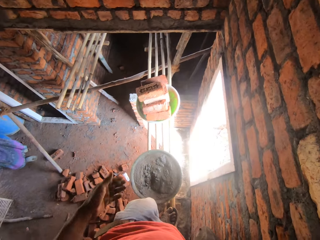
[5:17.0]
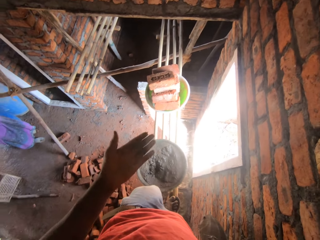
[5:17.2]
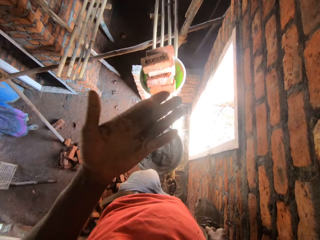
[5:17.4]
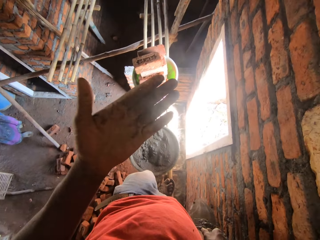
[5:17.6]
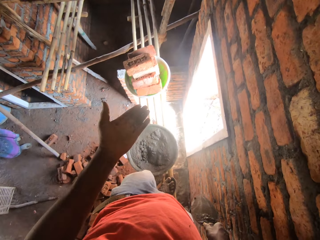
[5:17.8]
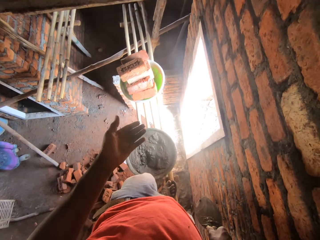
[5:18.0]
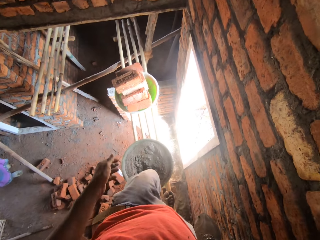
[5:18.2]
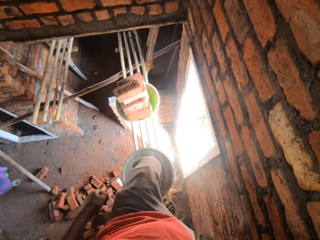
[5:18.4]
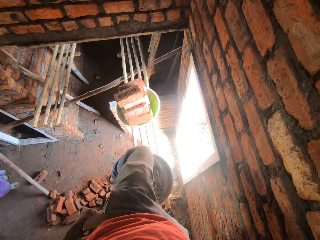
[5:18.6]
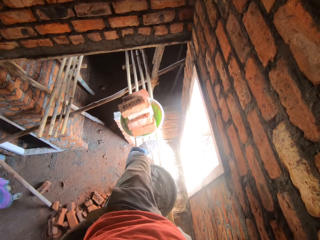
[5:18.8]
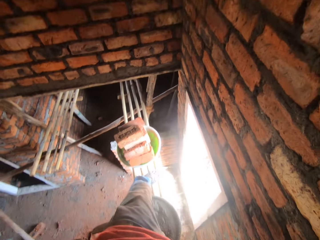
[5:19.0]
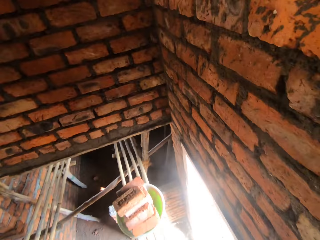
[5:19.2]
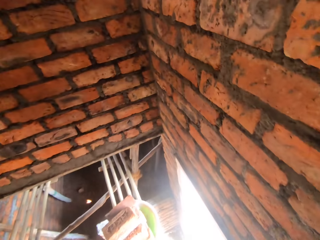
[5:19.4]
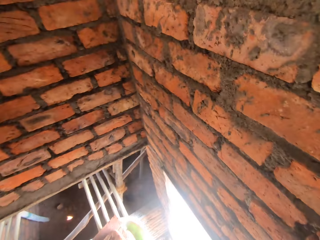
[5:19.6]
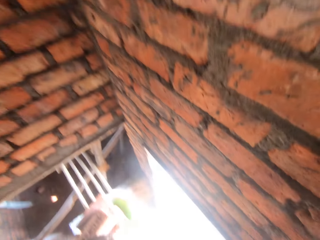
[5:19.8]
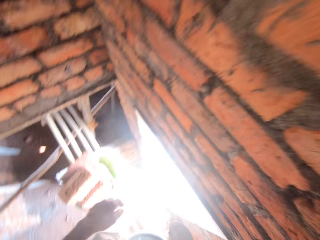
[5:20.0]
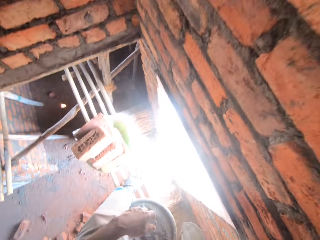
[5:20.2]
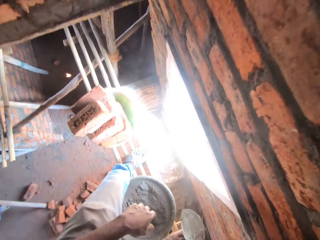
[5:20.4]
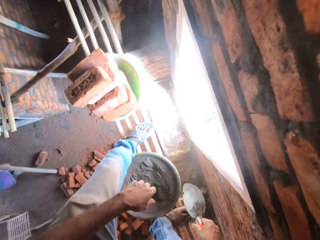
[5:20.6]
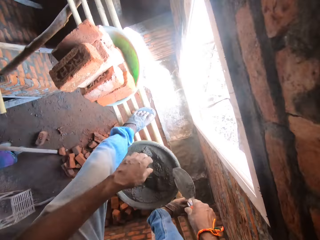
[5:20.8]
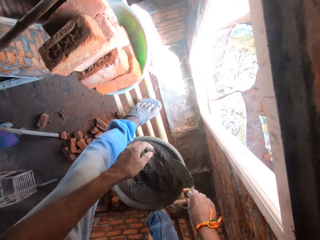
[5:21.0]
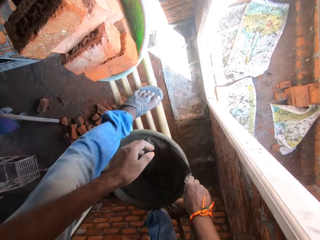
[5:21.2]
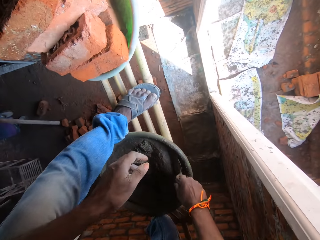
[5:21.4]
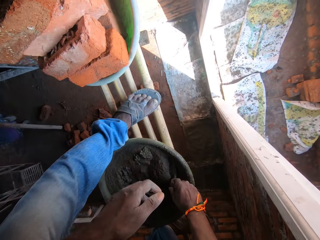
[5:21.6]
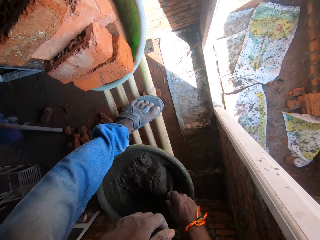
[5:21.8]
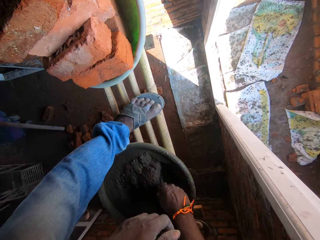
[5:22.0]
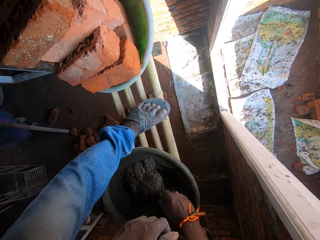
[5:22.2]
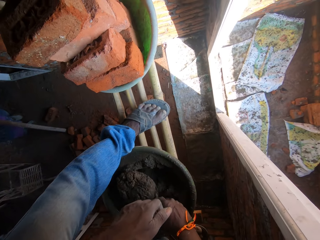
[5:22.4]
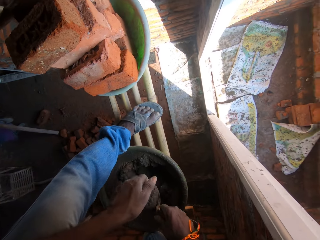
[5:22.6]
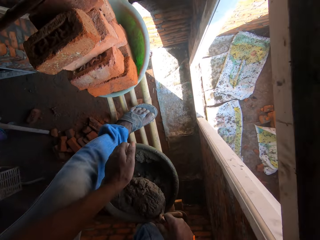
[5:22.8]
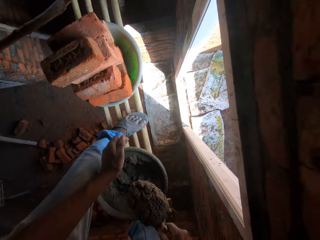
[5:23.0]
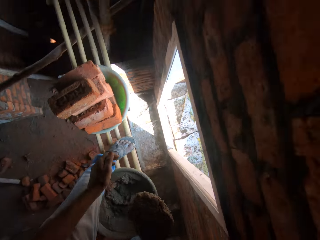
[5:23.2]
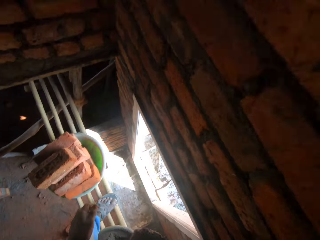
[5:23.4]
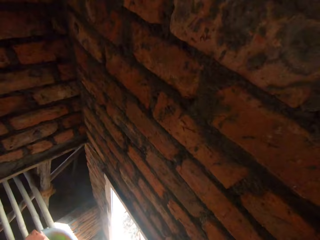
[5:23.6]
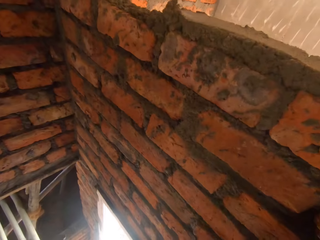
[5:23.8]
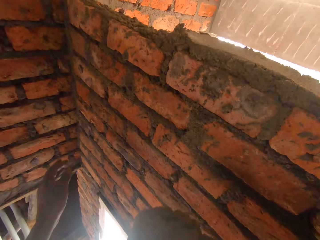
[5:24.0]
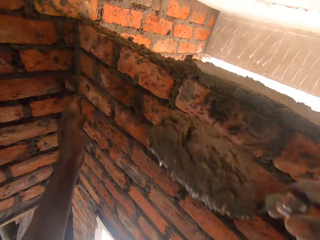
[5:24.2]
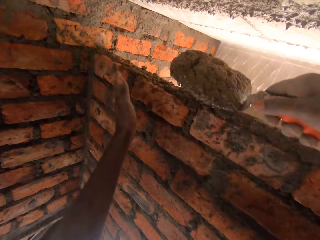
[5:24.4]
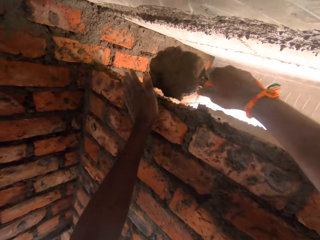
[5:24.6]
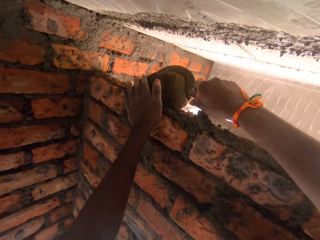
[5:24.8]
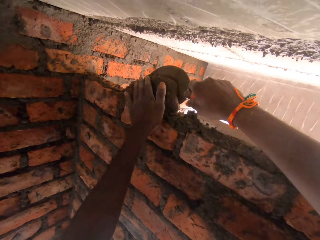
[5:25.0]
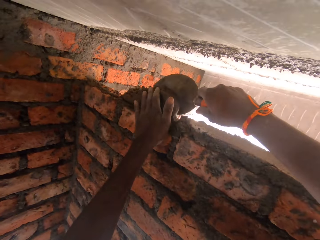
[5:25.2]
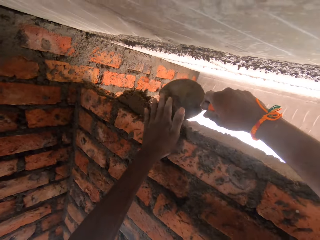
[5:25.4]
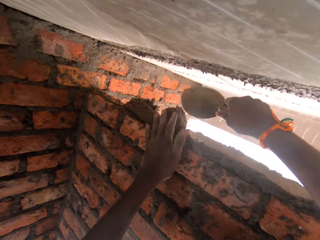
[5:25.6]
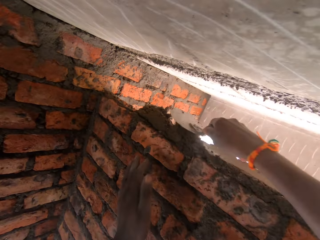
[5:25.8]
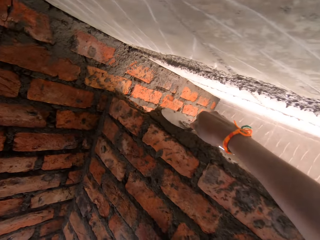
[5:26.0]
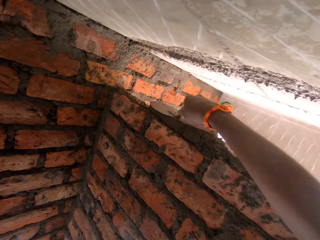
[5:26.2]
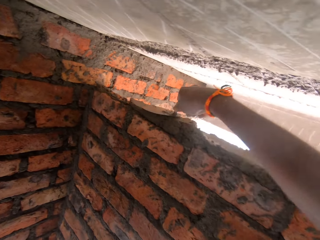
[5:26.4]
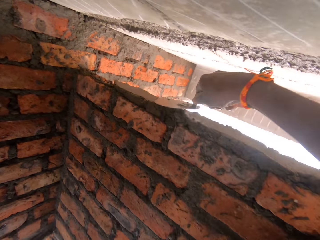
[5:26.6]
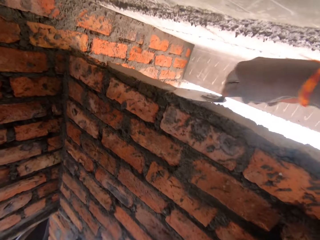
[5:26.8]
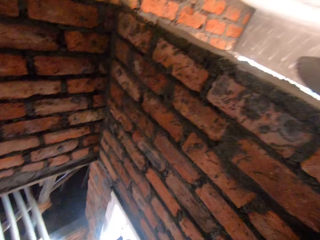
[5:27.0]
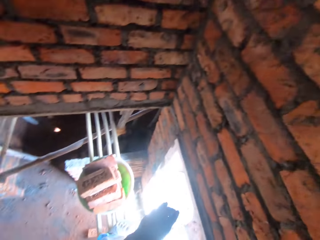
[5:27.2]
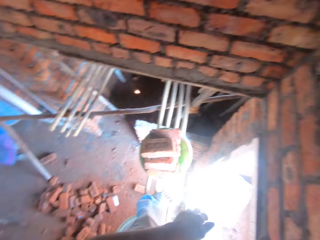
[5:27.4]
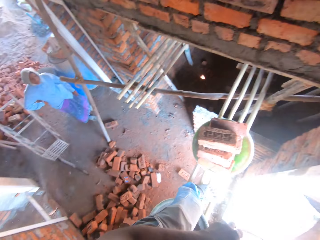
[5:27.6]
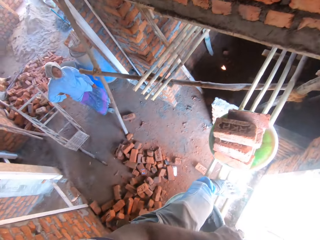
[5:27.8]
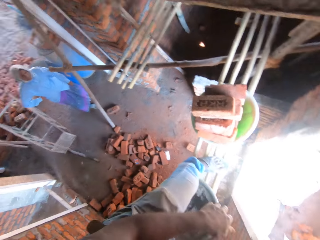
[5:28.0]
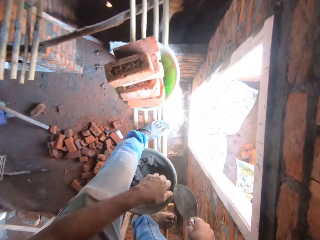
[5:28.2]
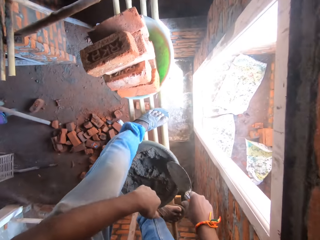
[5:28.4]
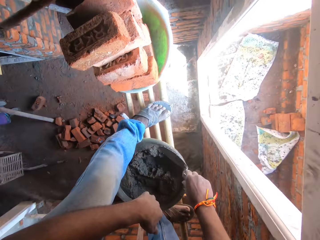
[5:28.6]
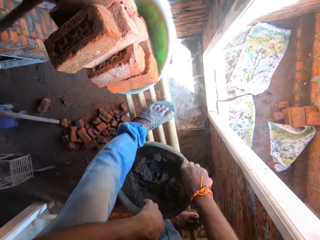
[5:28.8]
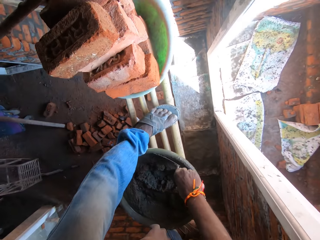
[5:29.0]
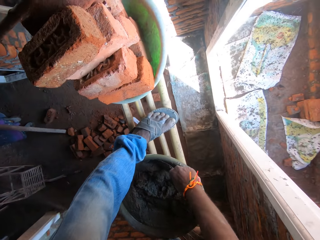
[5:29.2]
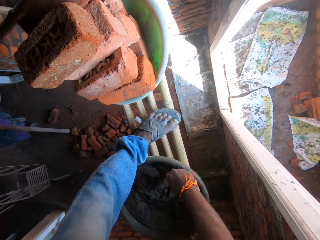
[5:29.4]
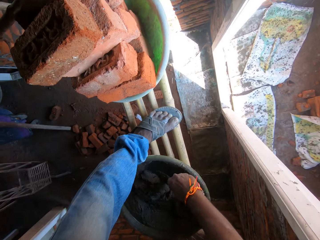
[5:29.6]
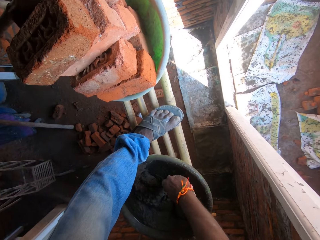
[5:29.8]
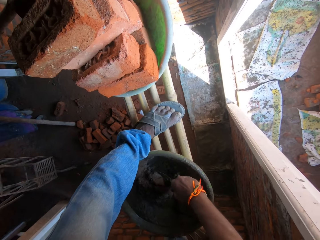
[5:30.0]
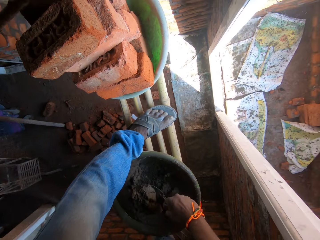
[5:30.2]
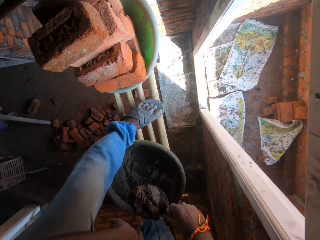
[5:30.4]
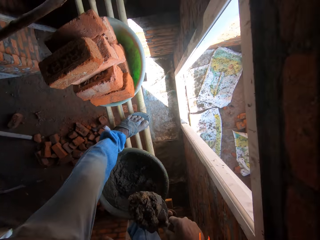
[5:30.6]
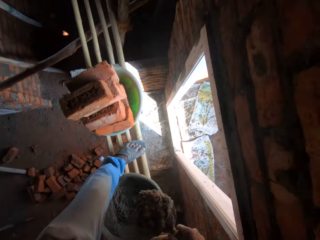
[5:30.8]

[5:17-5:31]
A lady stands in the room. The camera wearer moves the hand. They cross over the bowl with concrete. They speak to the lady. They scoop mortar with the trowel. They apply the mortar on the wall, on the bricks. They level the mortar with the trowel. The lady stands in the room. The camera wearer scoops the mortar with the trowel.

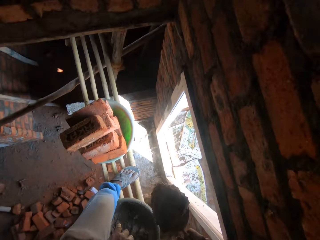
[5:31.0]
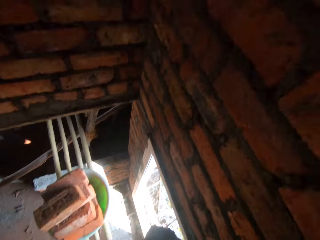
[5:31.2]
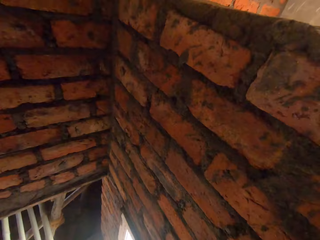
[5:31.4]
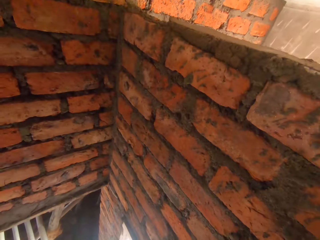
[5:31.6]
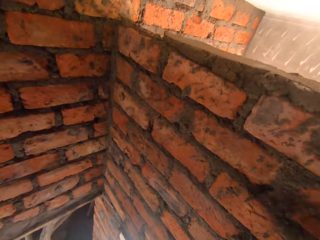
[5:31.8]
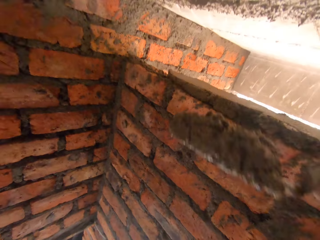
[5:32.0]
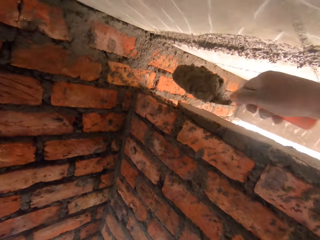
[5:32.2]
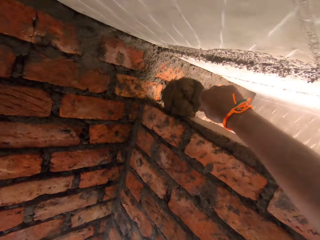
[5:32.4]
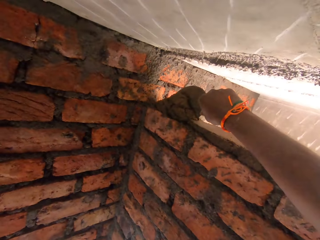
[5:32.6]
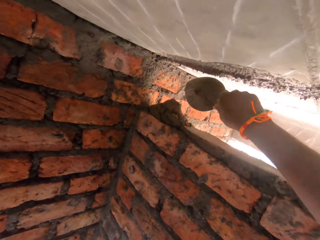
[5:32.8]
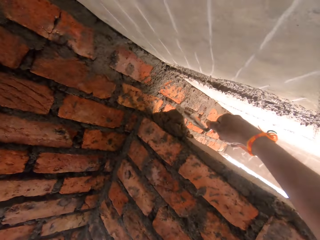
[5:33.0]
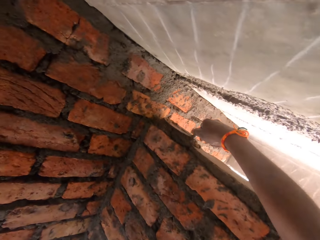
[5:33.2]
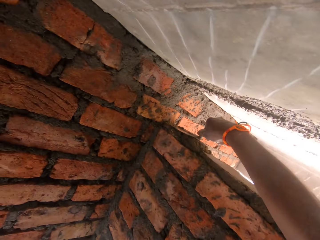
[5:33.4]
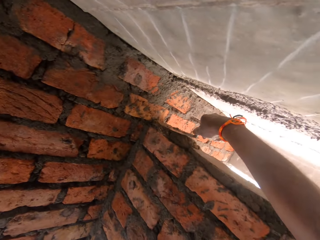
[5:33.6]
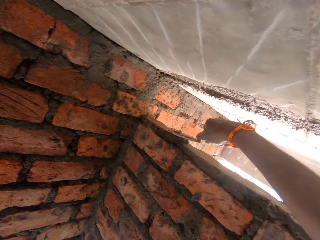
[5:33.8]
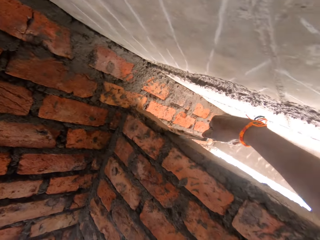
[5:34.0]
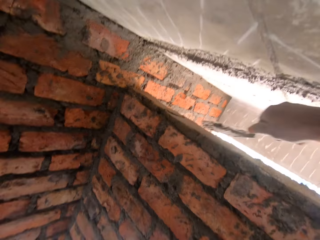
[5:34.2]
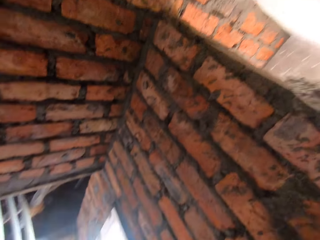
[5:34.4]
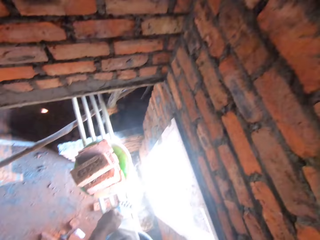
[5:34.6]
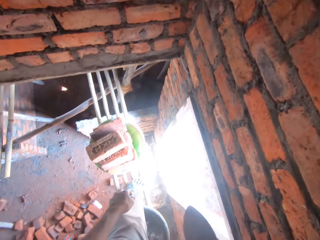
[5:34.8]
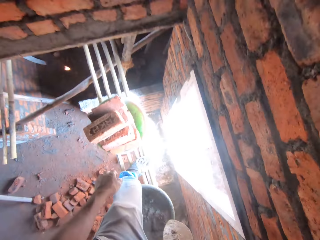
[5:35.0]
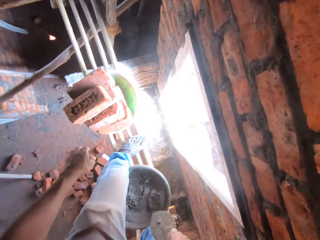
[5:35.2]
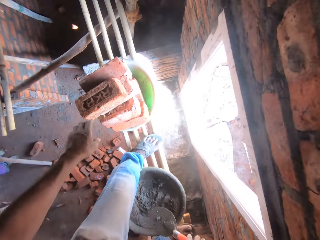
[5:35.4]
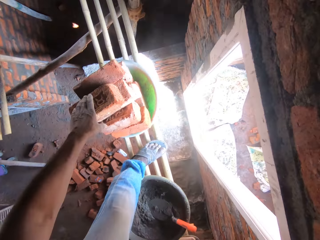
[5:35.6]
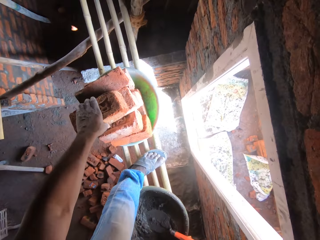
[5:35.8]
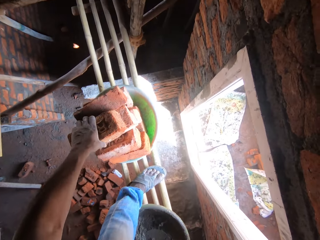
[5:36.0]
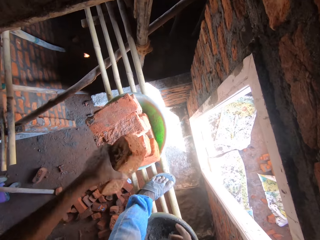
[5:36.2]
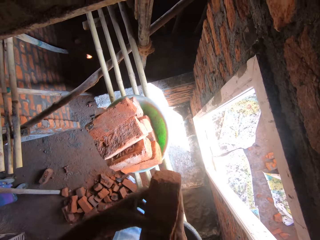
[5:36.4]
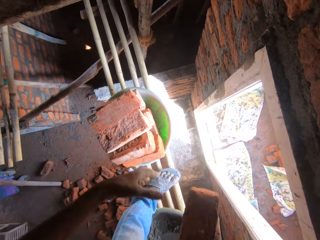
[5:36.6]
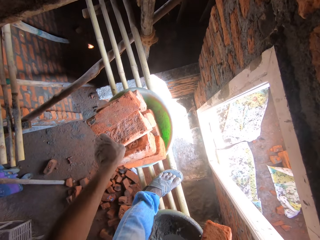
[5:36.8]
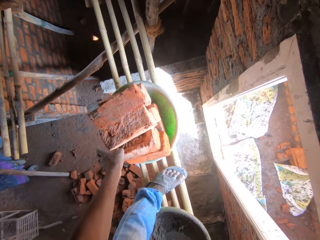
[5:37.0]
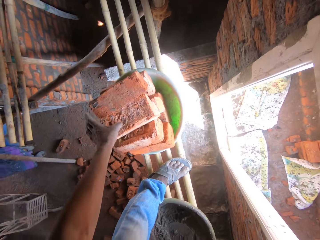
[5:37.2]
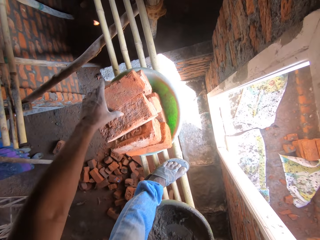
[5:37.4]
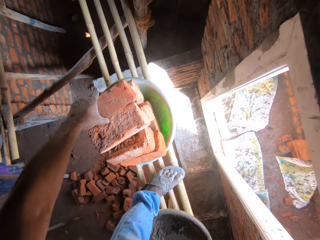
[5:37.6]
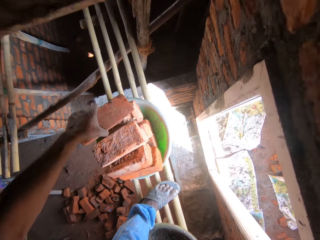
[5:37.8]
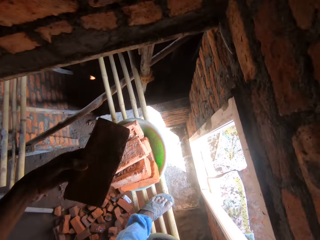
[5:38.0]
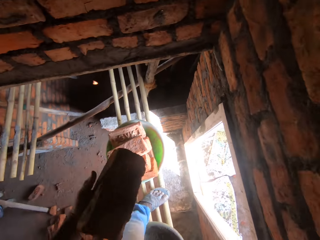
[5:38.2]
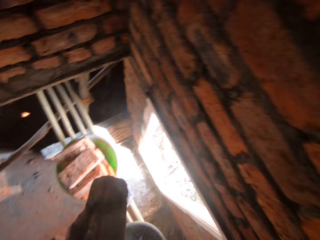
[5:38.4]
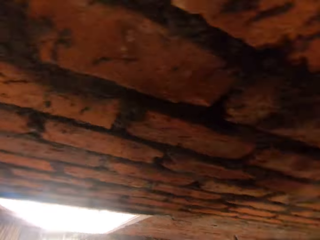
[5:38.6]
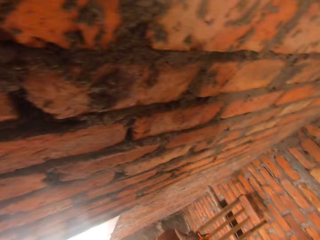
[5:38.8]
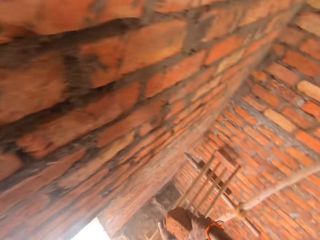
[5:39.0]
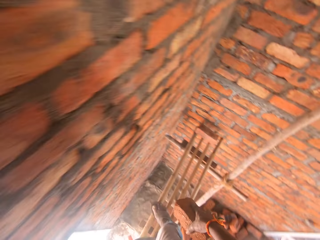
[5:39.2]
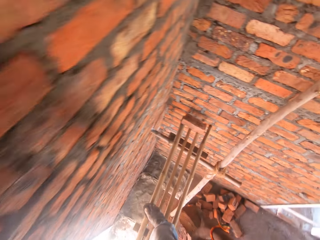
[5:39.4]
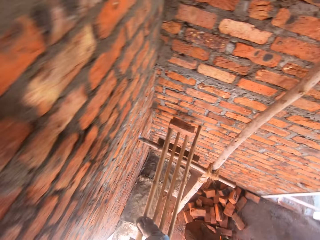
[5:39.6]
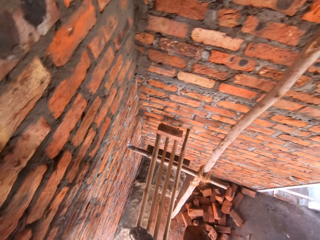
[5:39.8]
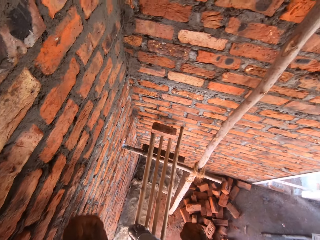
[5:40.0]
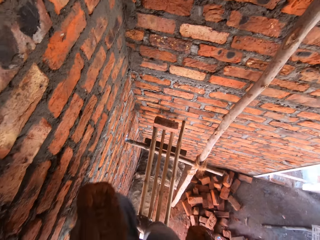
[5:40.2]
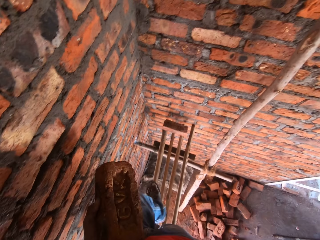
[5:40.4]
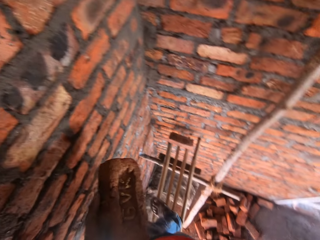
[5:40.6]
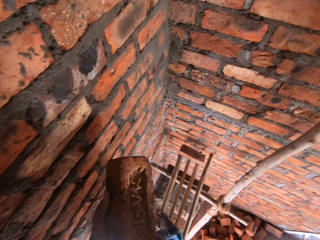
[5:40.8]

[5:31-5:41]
The camera wearer applies mortar on the wall, on the bricks. They drop the trowel in the concrete bowl. They pick bricks from the basin.
